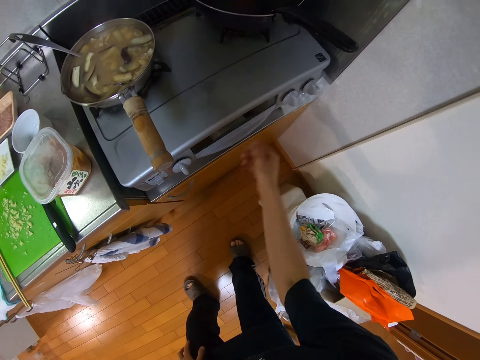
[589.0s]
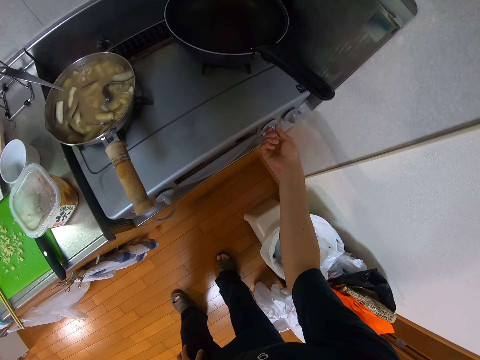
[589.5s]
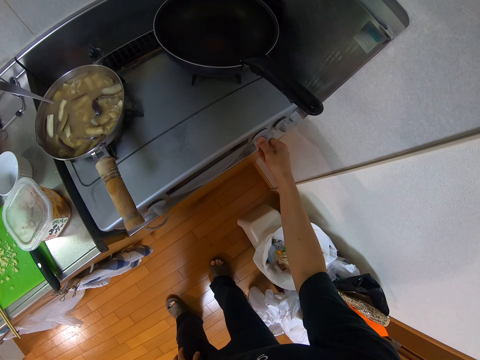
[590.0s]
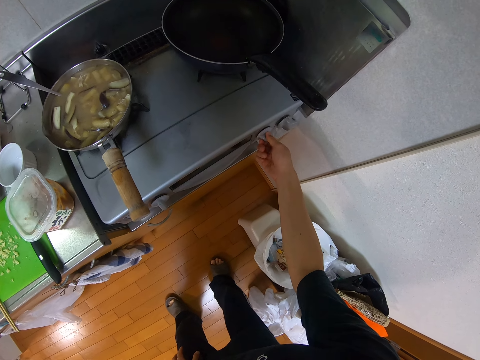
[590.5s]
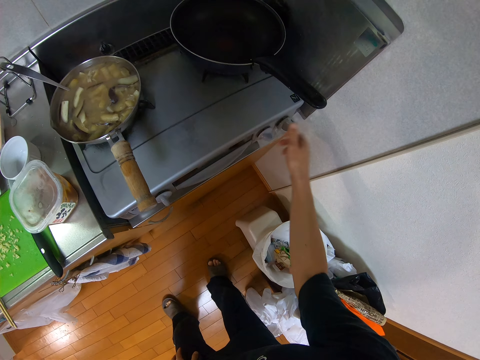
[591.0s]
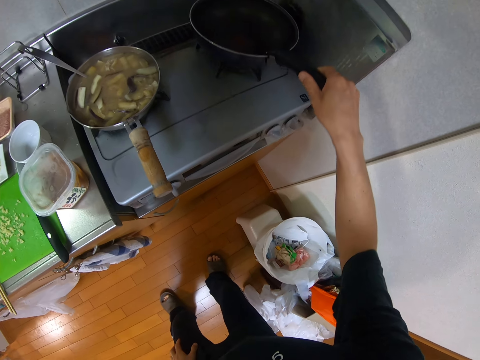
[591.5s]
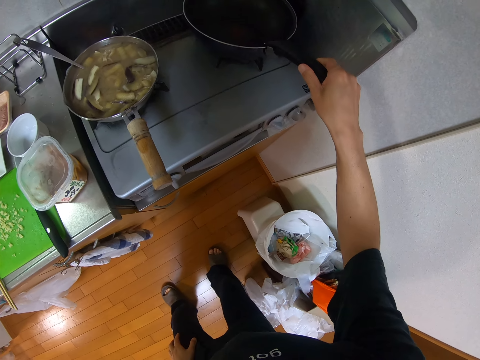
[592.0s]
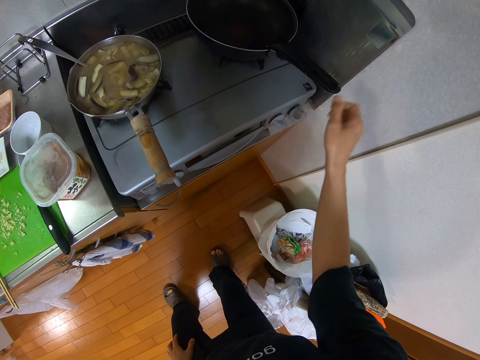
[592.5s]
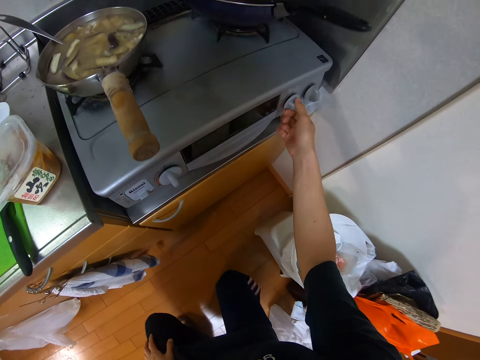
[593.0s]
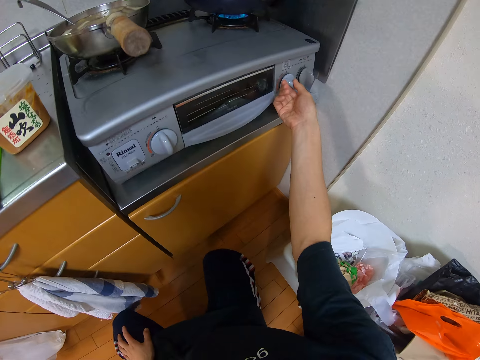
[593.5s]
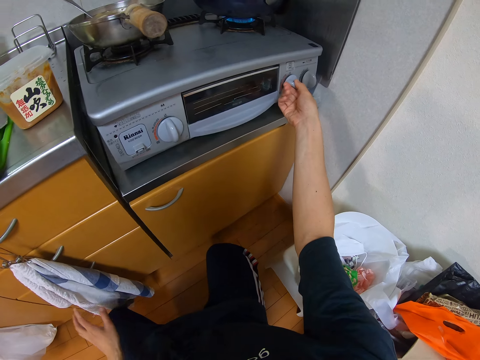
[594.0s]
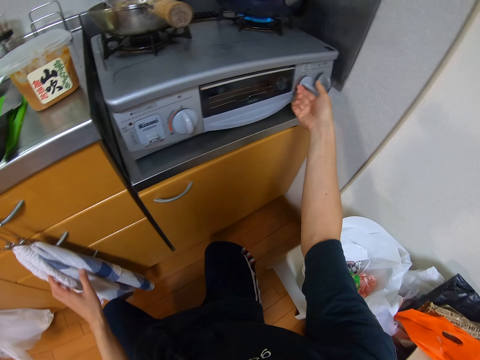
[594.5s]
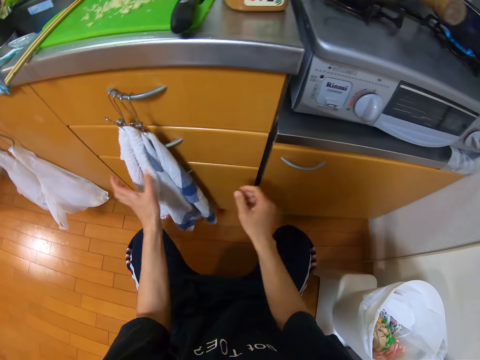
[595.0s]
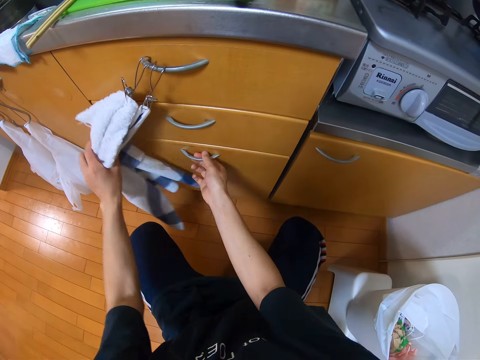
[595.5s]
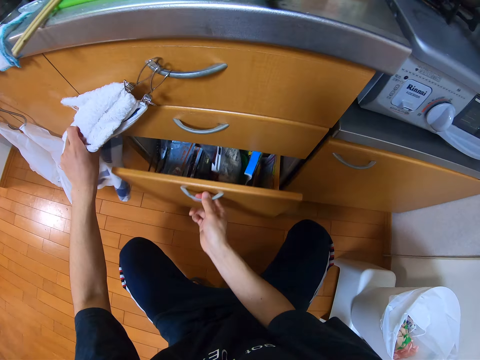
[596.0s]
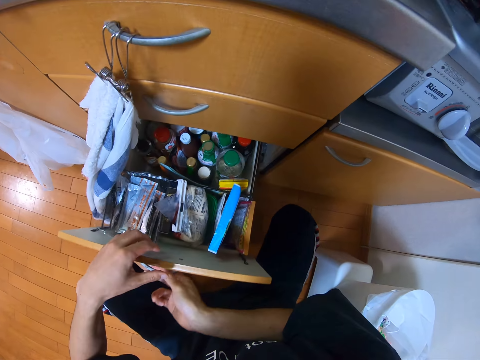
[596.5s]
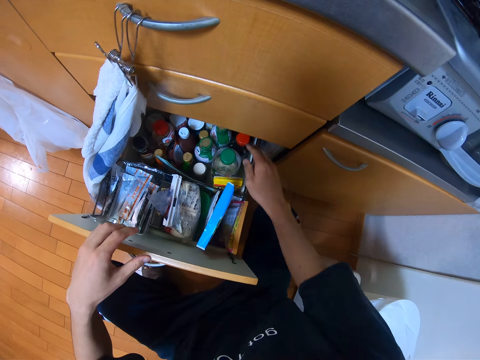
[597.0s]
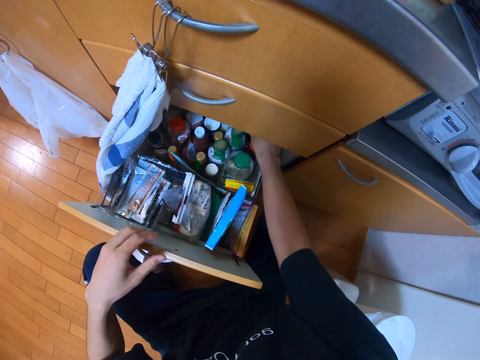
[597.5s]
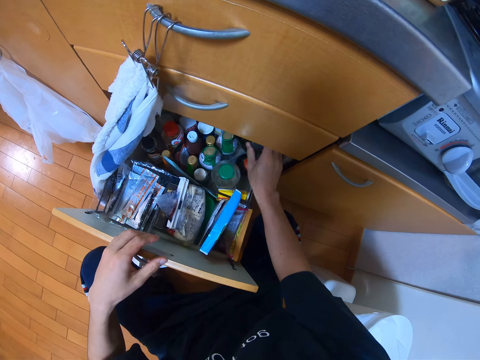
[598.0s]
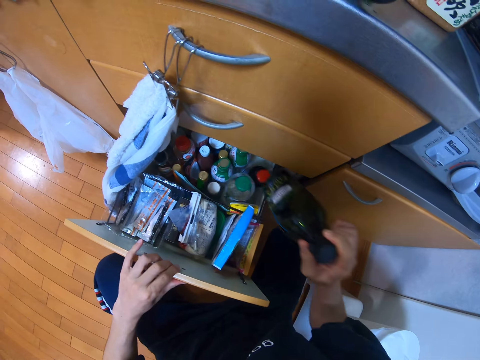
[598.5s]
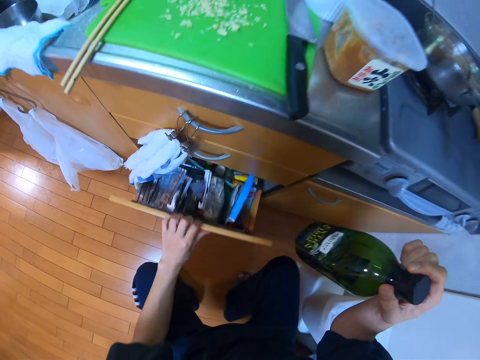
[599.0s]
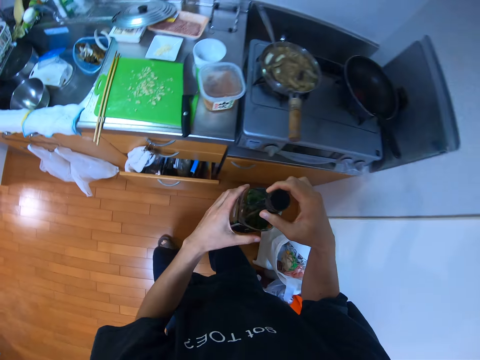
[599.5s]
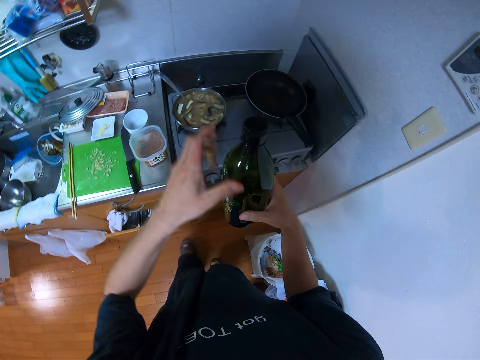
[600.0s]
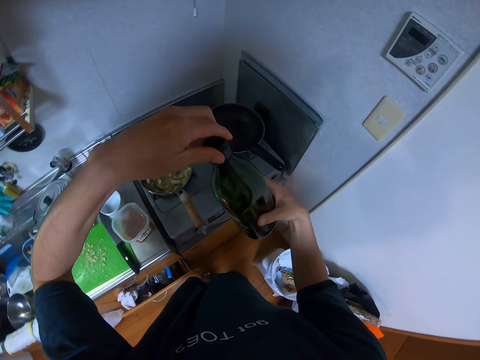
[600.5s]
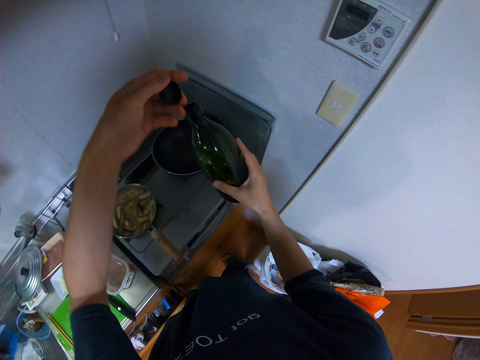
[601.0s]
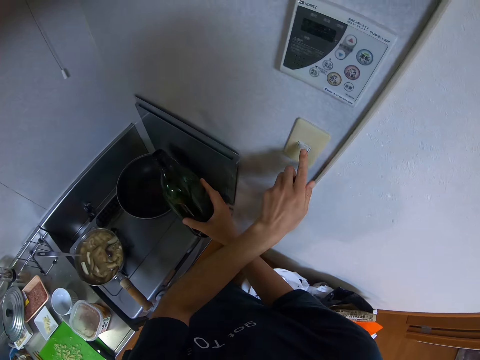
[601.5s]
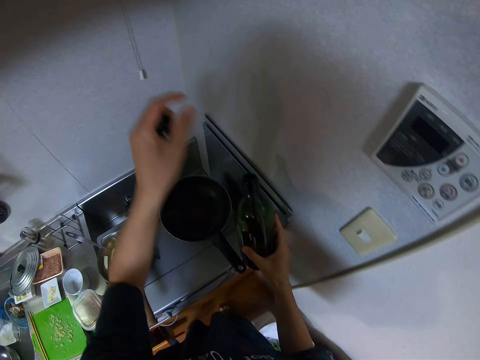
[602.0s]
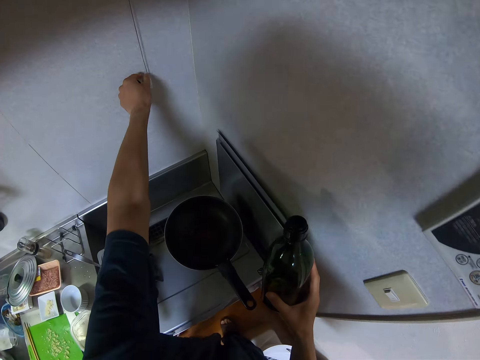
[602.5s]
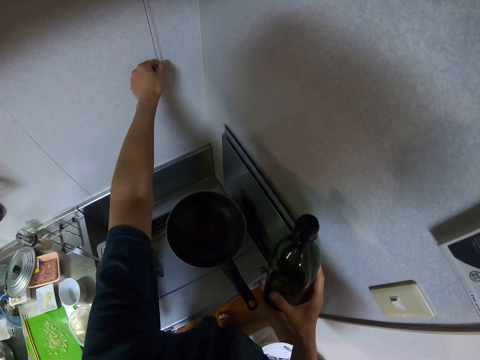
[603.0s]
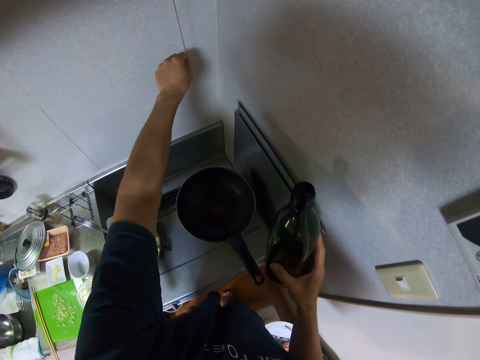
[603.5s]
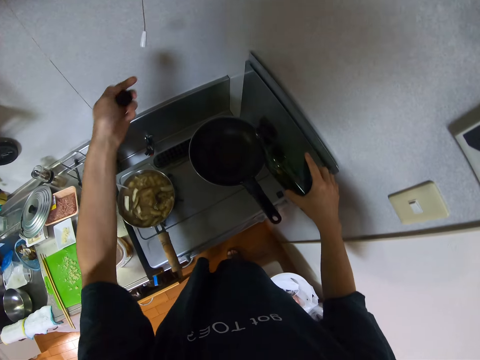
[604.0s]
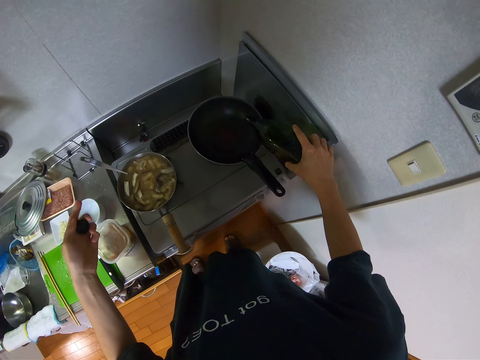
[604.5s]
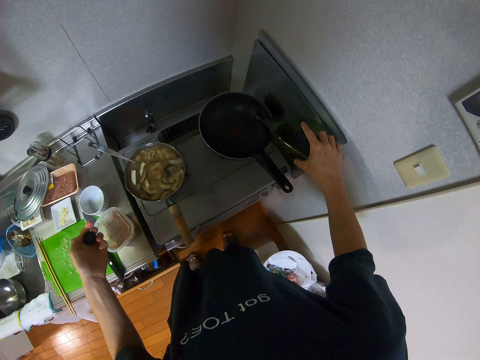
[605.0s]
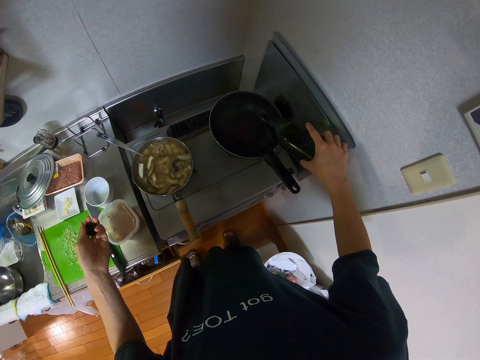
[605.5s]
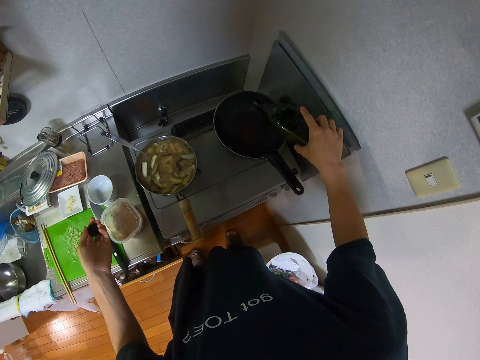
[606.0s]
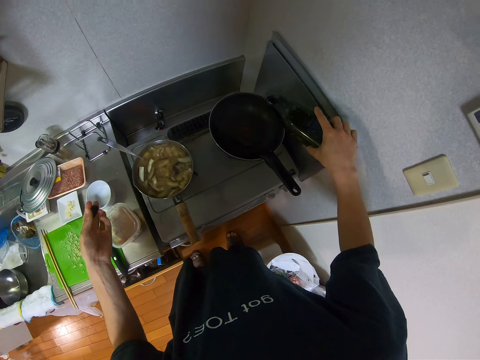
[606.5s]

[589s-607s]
The camera wearer turns a knob or cooker power button on the gas cooker with her right hand. She pulls her hand off the cooker power button. She lifts a frypan on the gas cooker with her right hand and drops the frypan on the gas cooker. She pulls her hand off the pan handle. She turns the knob on the gas cooker with her right hand. She squats. She holds a piece of cloth or towel on the cabinet with her left hand. She pulls her hand off the cooker power button. She pushes the towel aside. She pulls out a drawer in the kitchen. She pulls her hand off the towel. She picks up an oil bottle from the drawer with her right hand. She shuts the drawer. She stands up. She opens the oil bottle. She presses a switch on a wall in the kitchen. She pulls a roller blind pull in the kitchen with her left hand. She pours oil from the bottle into the frypan on the gas cooker. She smears oil in the pan.

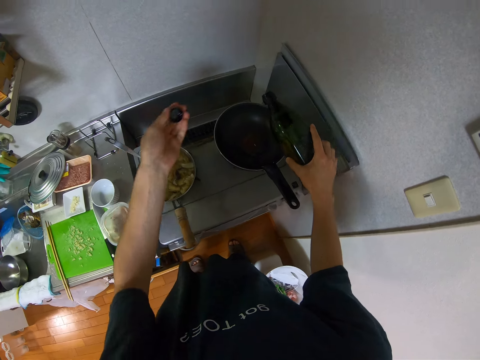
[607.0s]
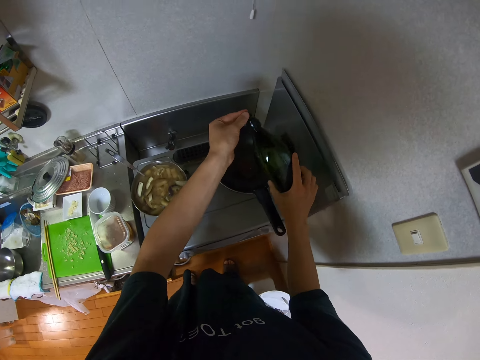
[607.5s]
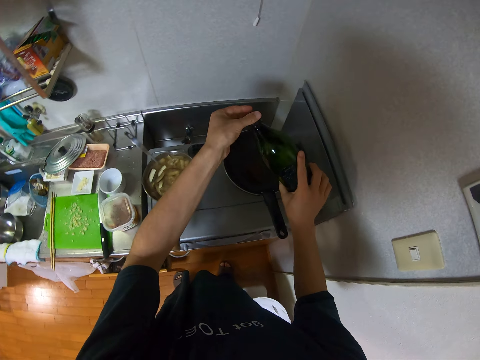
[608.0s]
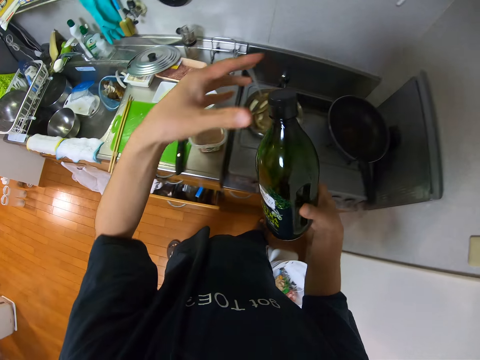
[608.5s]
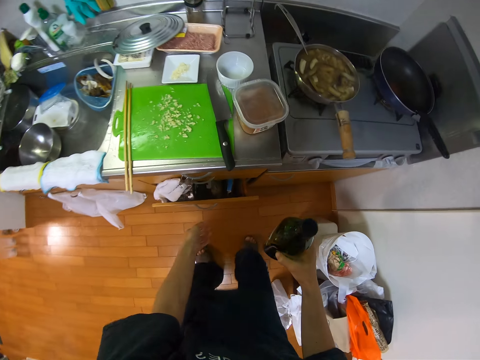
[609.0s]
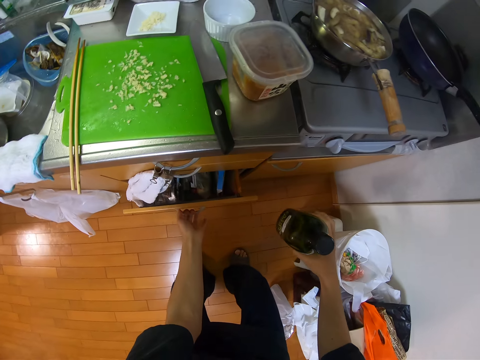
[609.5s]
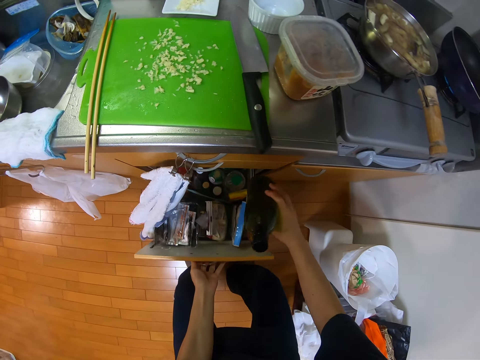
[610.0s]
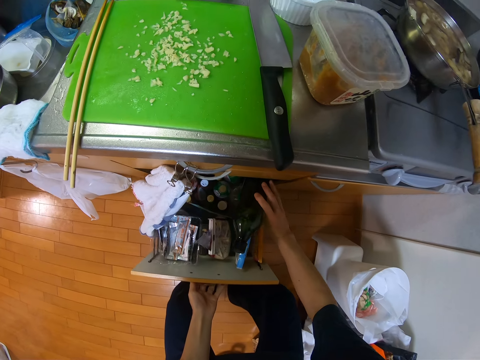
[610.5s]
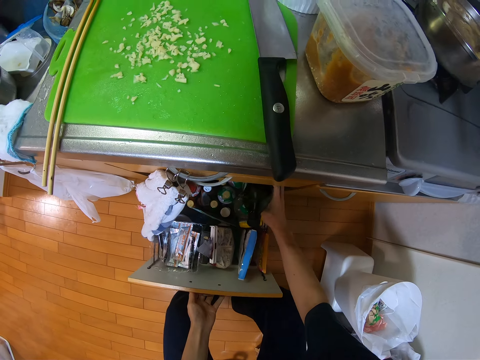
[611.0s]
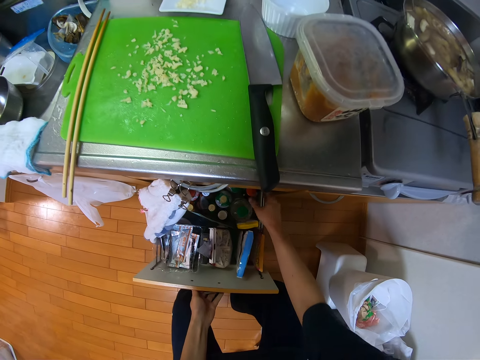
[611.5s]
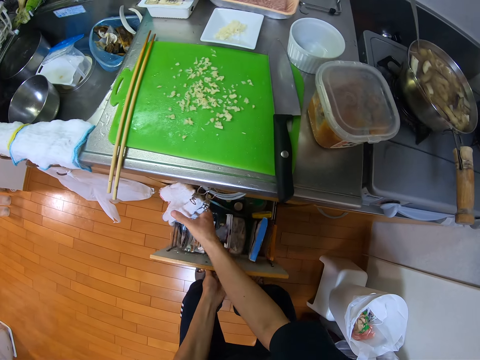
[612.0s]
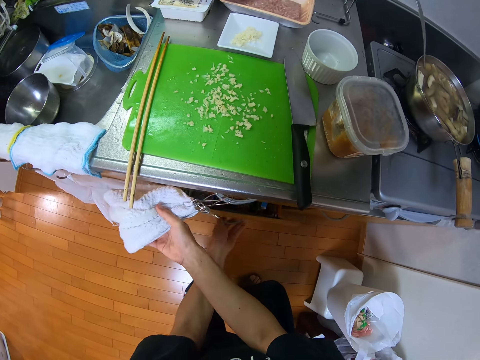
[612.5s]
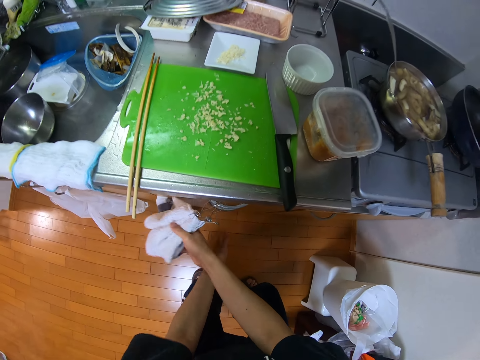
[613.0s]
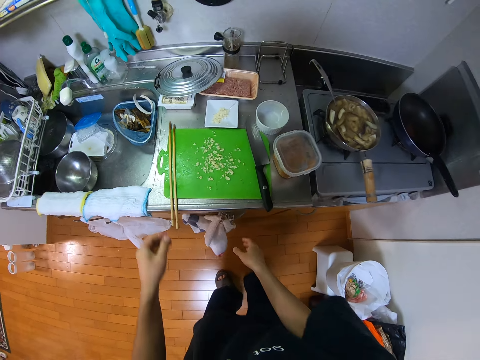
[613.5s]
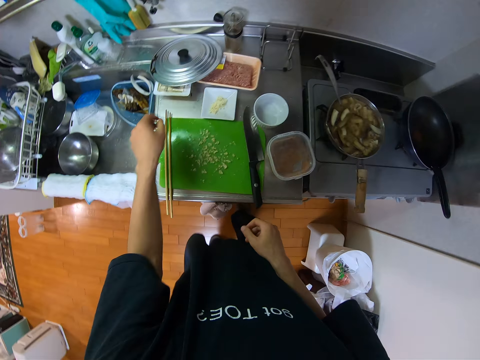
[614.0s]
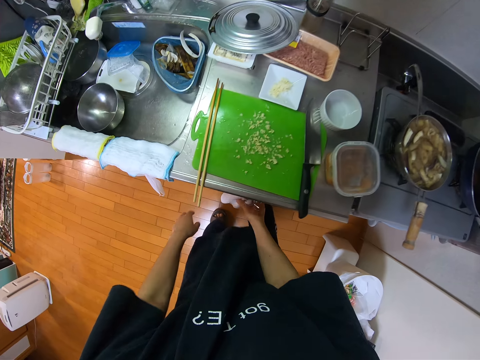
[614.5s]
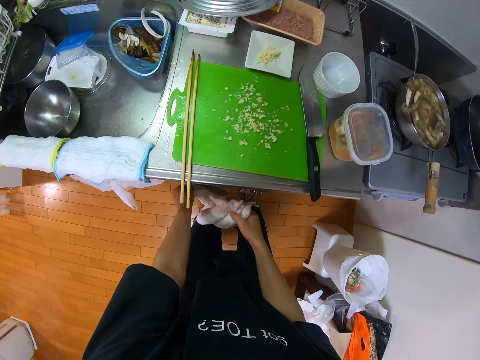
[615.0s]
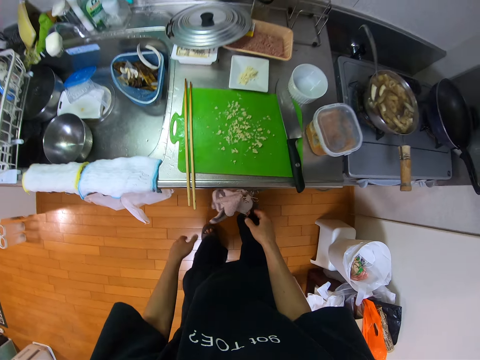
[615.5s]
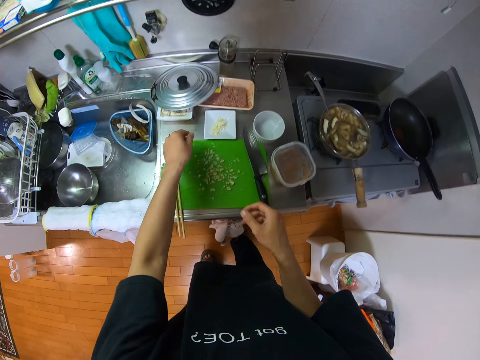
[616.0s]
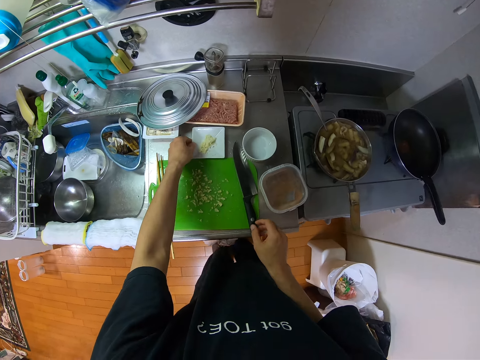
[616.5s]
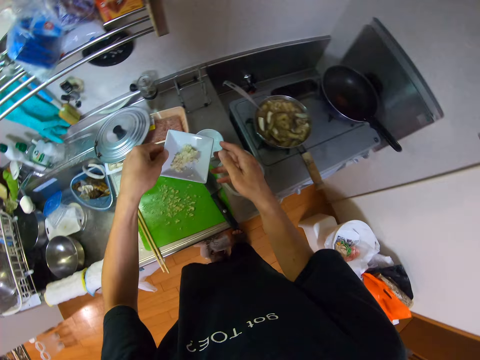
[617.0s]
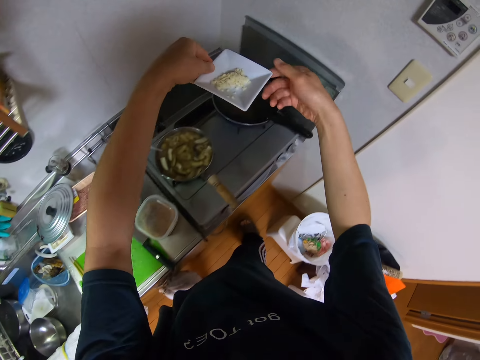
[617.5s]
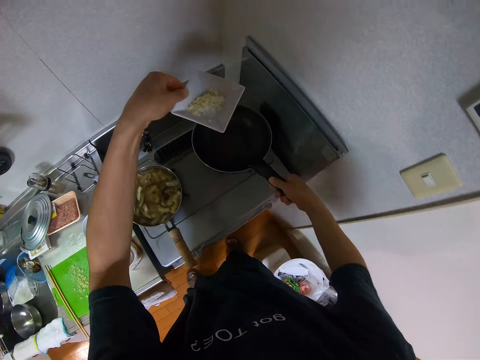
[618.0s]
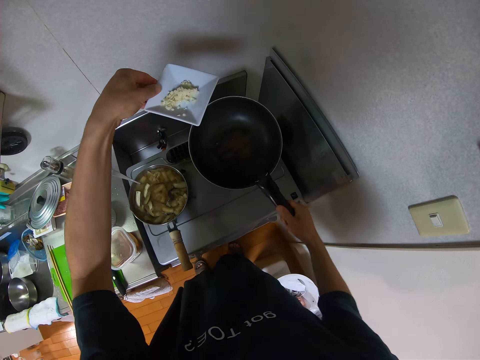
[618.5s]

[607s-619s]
The camera wearer covers a bottle with its lid. They open a drawer. They put the oil bottle in the drawer. They close the drawer and push the towels aside. They hold the cloth on the cabinet with her right hand. They pull his hand off the towel. They hold the towel and drop the towel. They pick up a plate on the cabinet with her left hand. They pick up garlic. They swirl the oil in the frypan.
